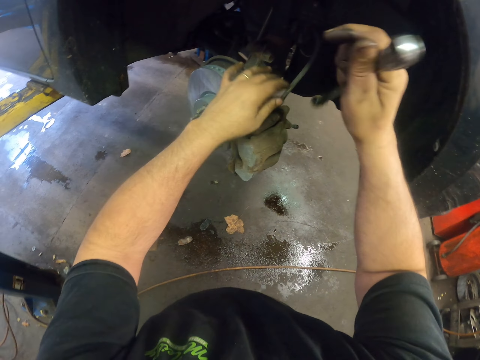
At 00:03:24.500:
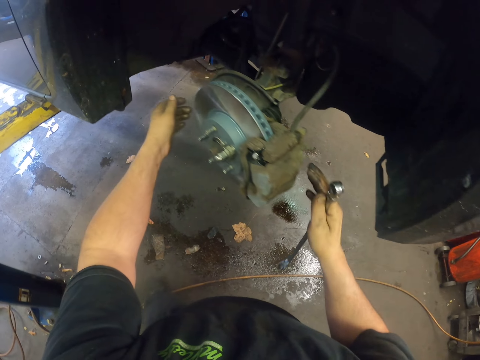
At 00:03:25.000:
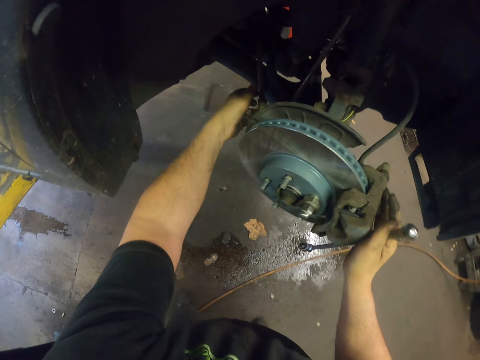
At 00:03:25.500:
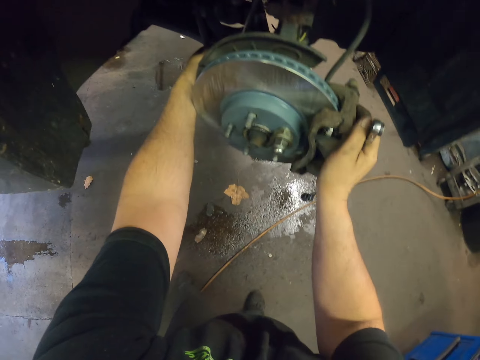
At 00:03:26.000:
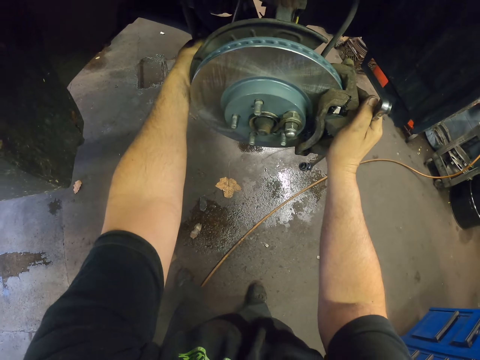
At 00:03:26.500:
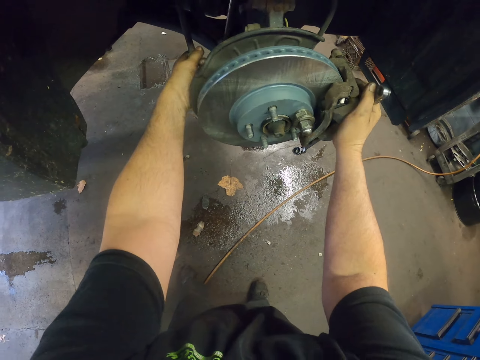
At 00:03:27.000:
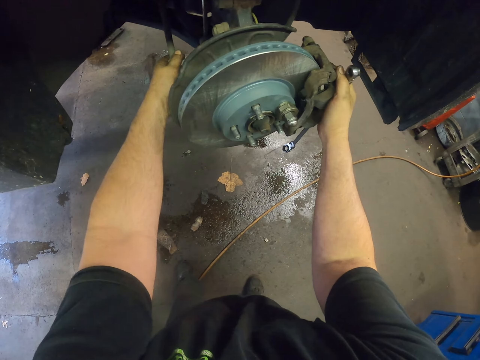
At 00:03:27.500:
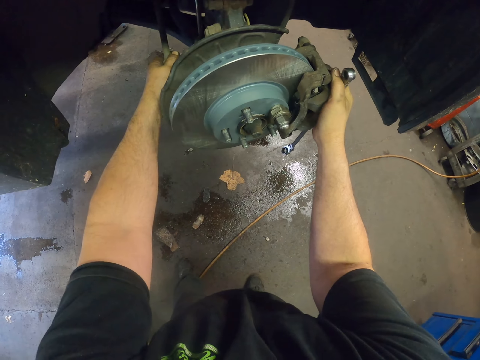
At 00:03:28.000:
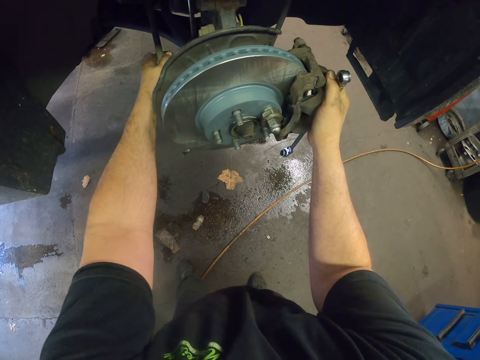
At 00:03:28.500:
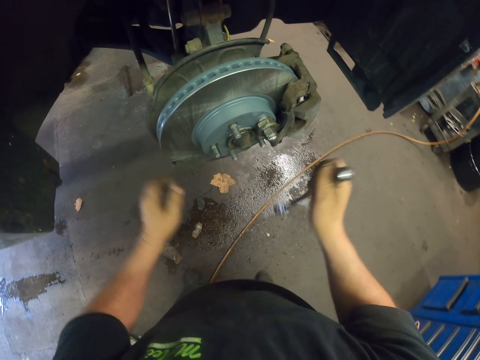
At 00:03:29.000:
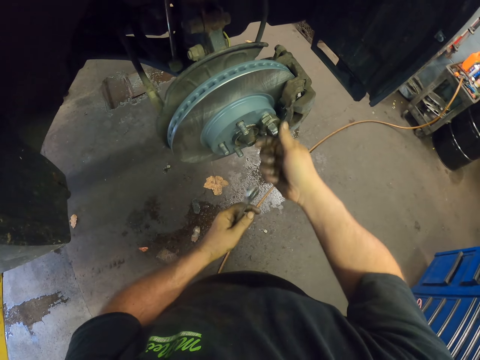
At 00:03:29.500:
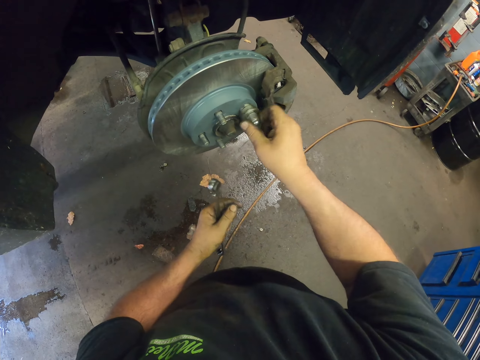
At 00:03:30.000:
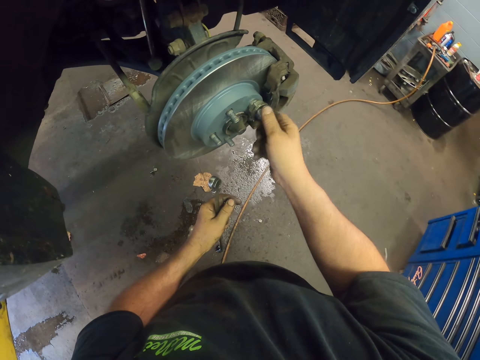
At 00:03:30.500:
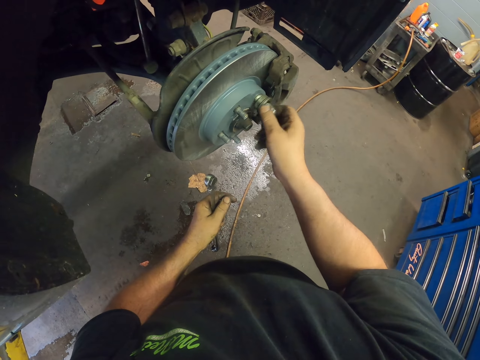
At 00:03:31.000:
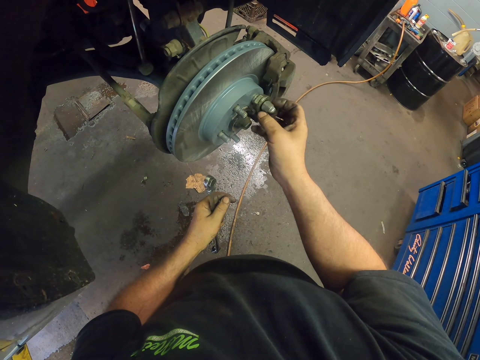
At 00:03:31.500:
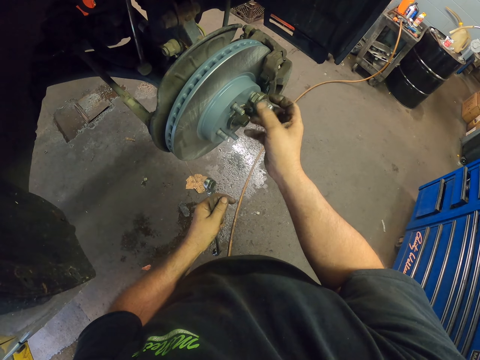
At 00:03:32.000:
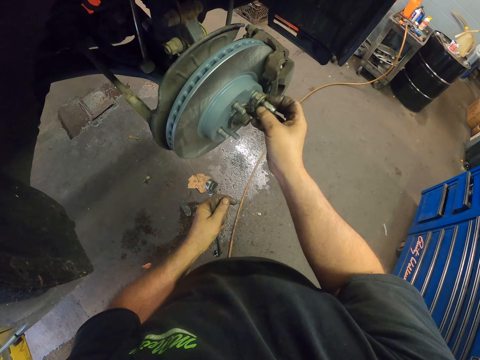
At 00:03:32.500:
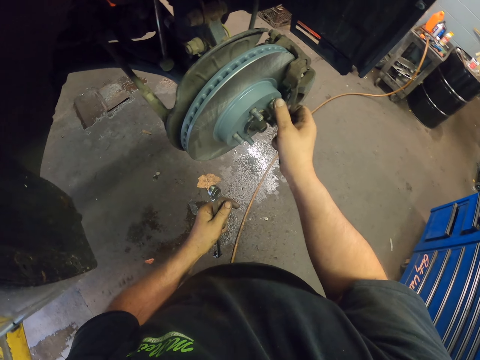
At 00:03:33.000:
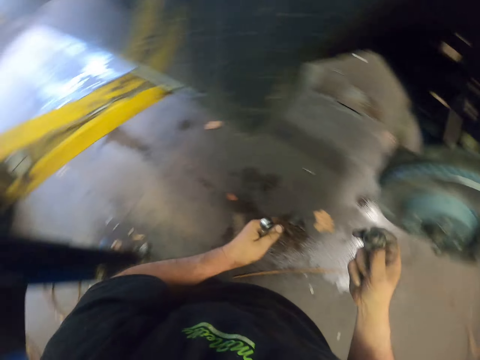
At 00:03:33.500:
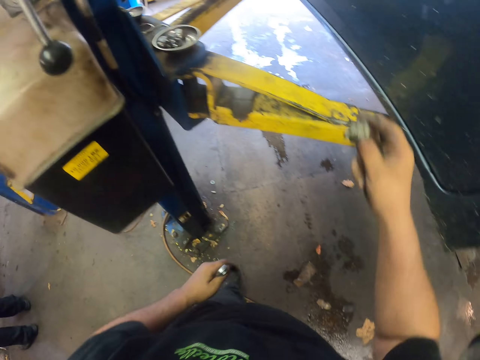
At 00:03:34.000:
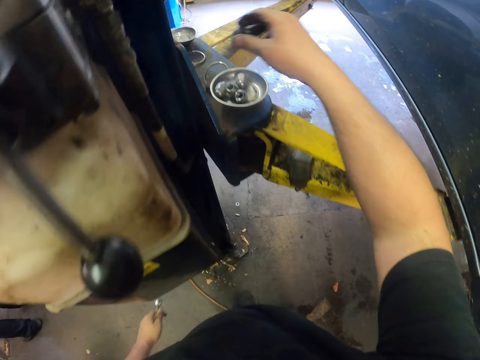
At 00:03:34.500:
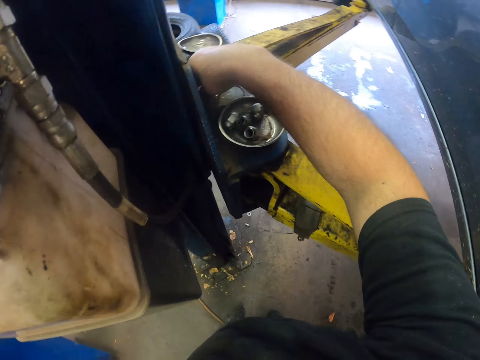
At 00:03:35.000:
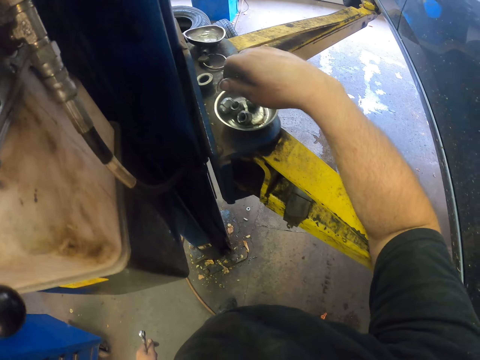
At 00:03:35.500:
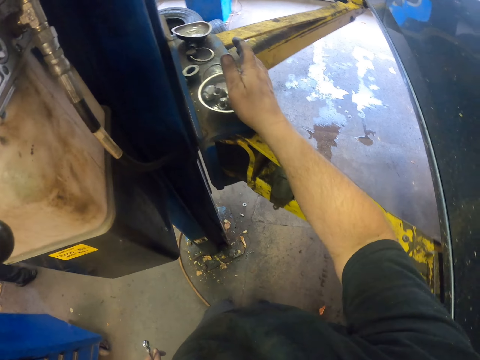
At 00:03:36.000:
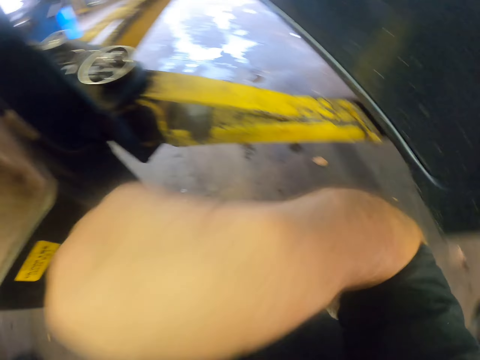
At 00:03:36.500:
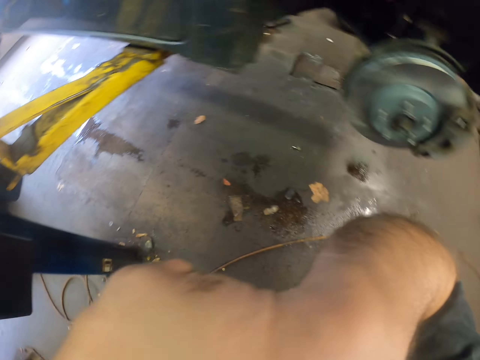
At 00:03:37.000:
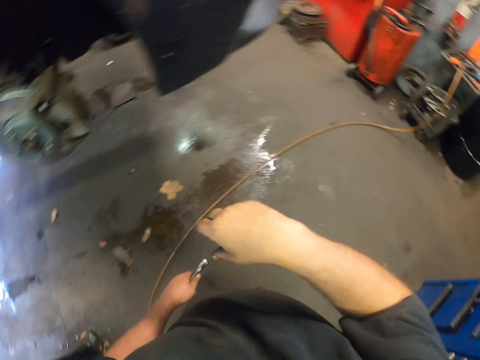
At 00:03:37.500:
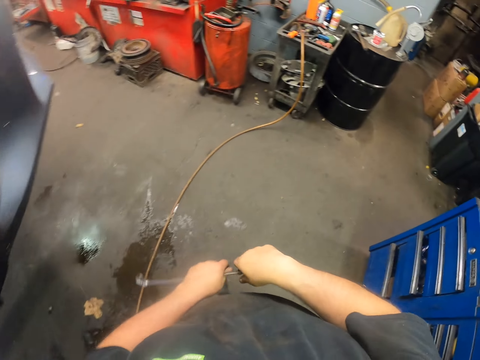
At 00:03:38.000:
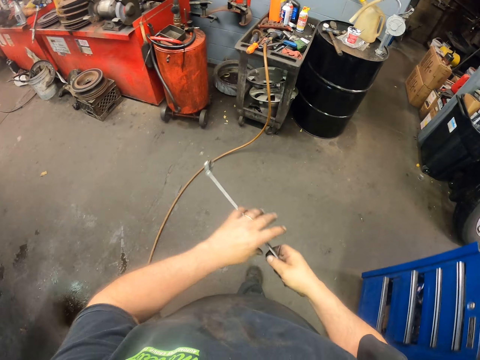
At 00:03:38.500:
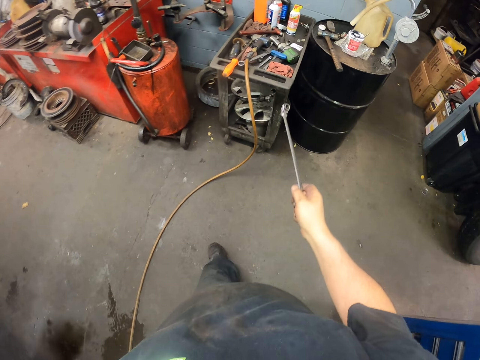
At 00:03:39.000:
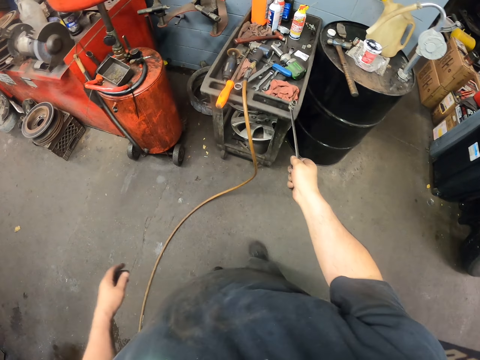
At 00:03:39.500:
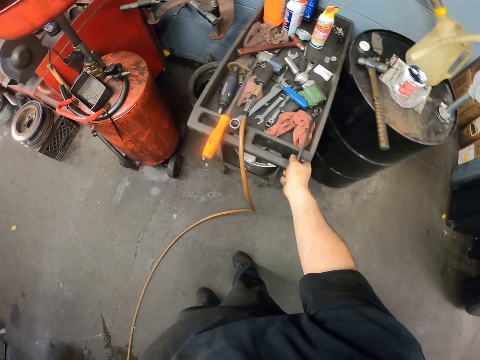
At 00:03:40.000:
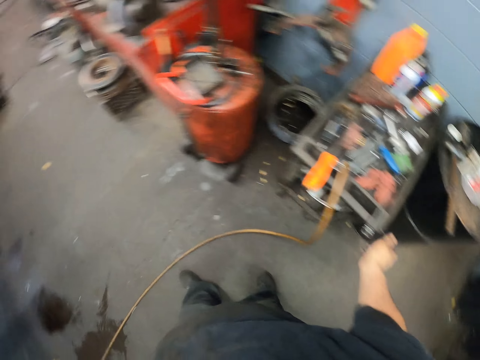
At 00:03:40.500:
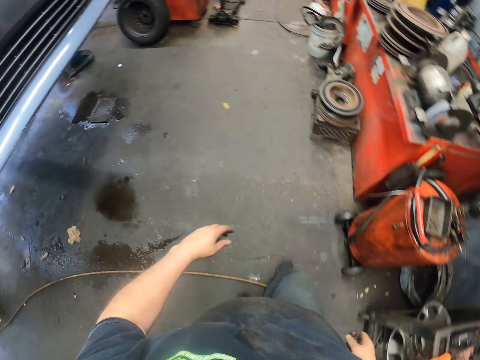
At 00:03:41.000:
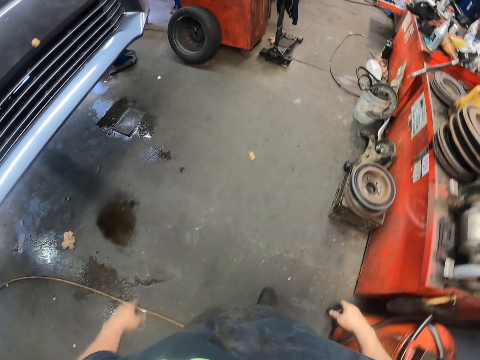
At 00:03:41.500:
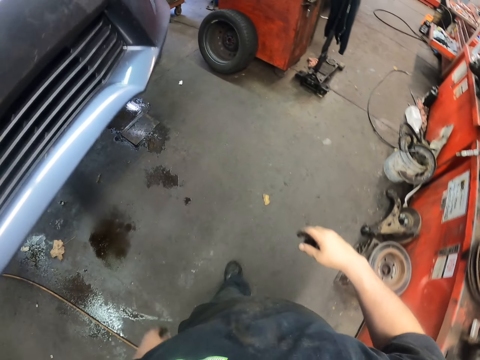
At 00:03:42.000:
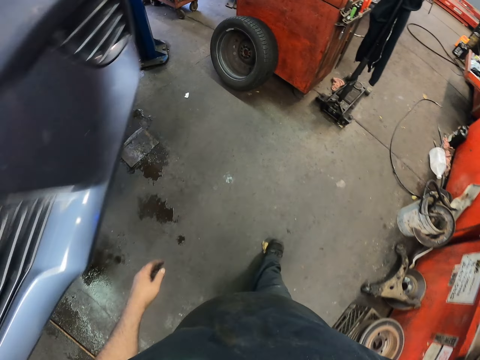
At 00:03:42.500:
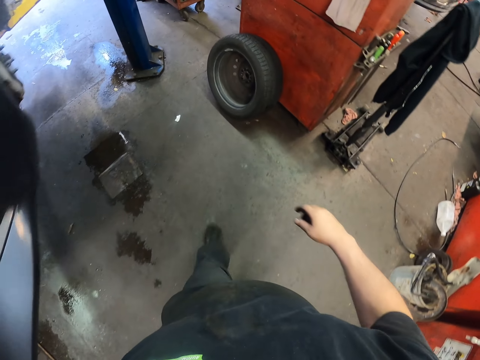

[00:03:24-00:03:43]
The camera wearer adjusts the wheel holder. They untie a nut. They drop the nut on a table. They wipe their face. They pick up a spanner and place the spanner on the table. They walk around.

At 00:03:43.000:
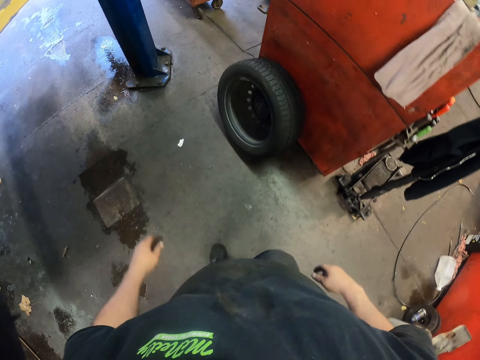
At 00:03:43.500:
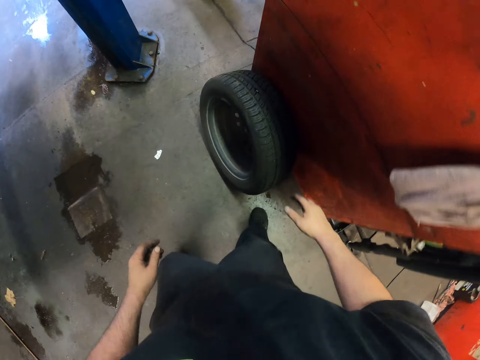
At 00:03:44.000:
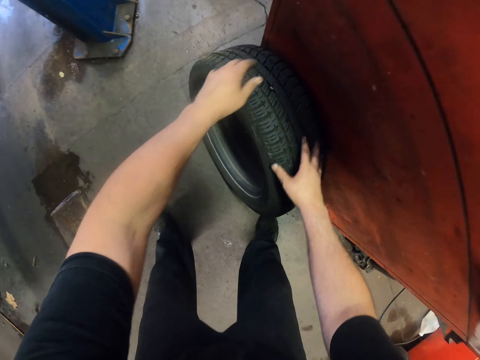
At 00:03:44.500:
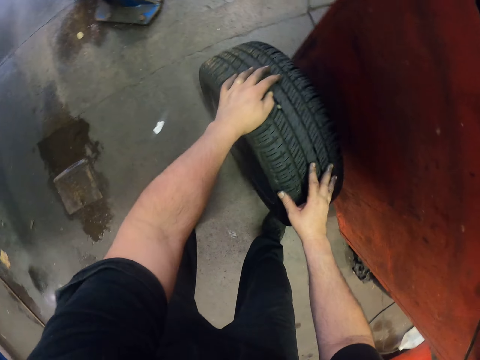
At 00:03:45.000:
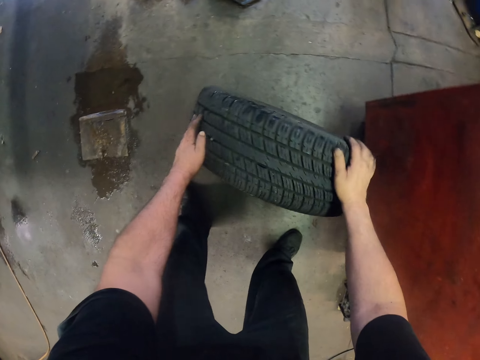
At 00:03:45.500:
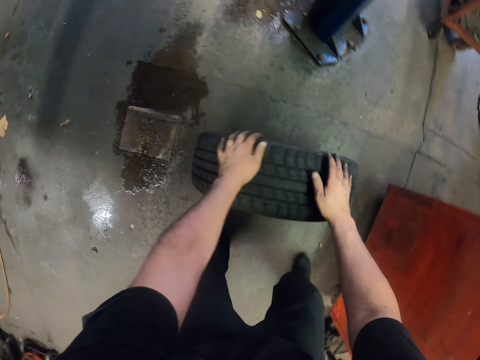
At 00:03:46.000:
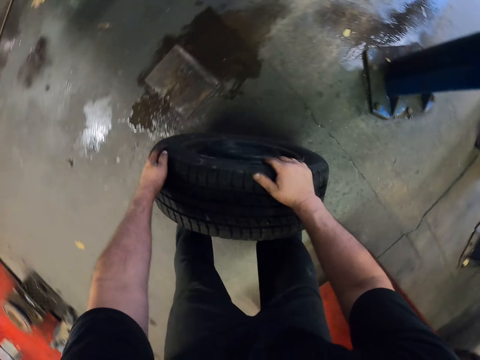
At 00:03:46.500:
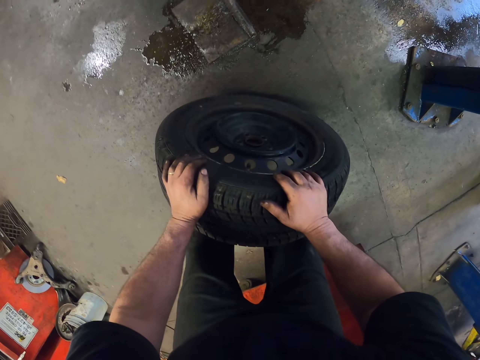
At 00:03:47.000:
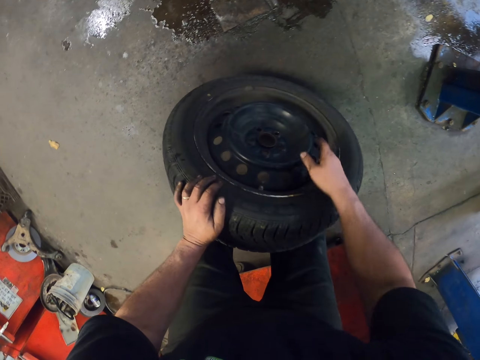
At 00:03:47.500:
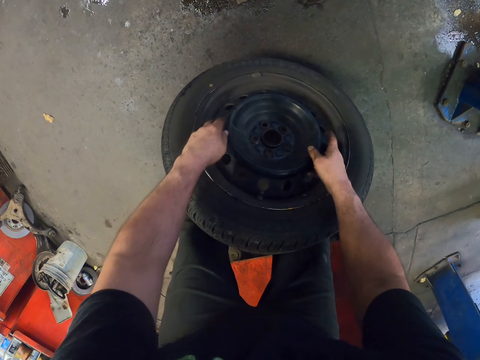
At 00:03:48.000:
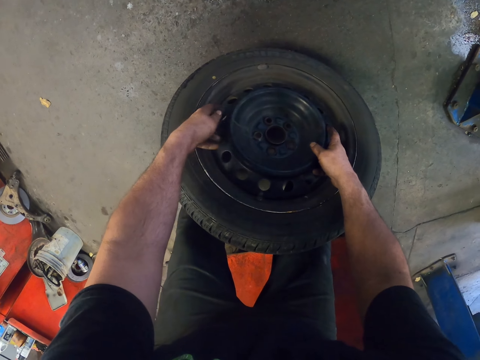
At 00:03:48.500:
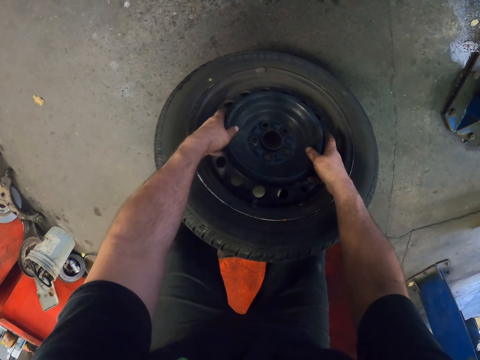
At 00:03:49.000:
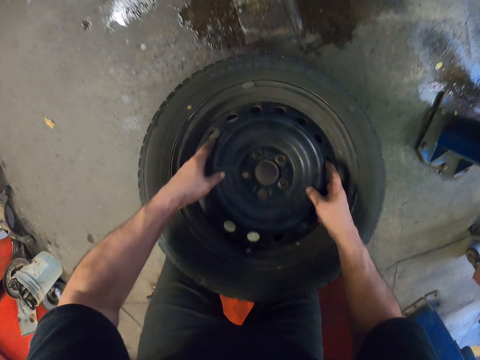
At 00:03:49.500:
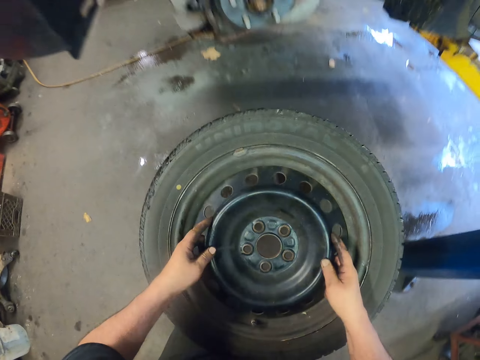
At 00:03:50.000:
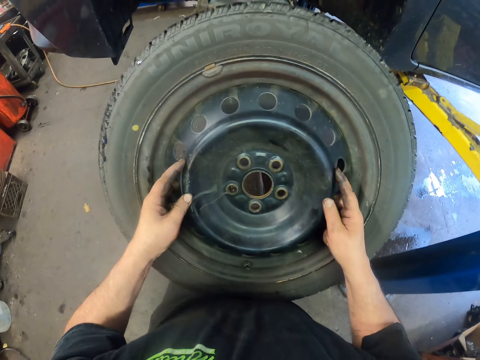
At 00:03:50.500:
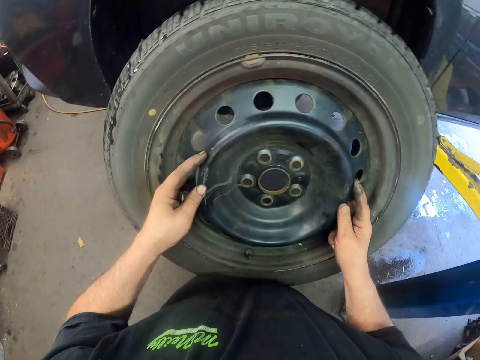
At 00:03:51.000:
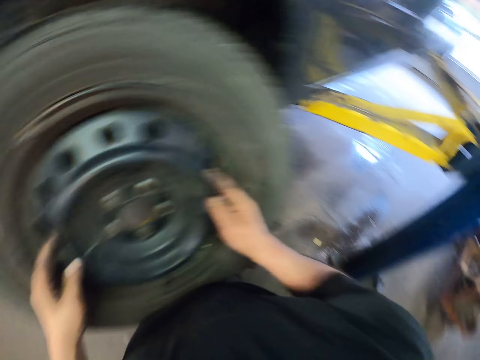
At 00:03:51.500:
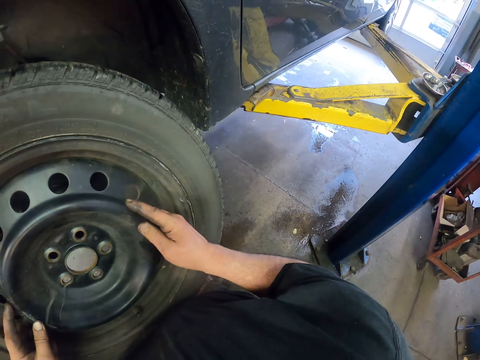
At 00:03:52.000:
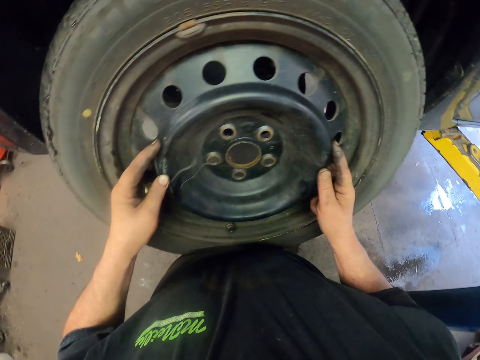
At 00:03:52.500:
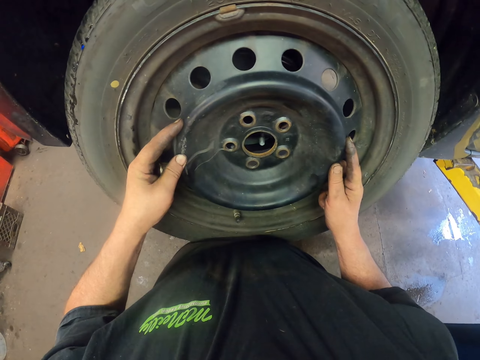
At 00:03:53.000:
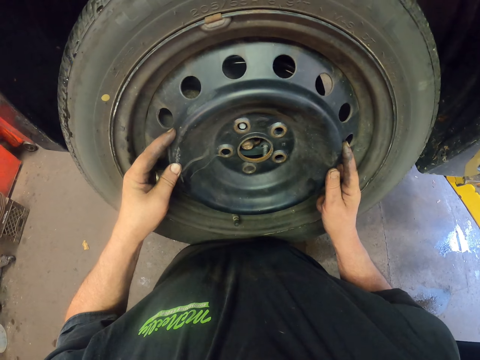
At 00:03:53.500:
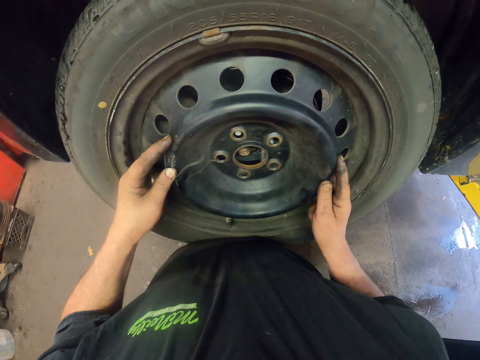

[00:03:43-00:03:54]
The camera wearer rolls a tire. They take the tire. They carry the tire. They put the tire on the wheel holder.
